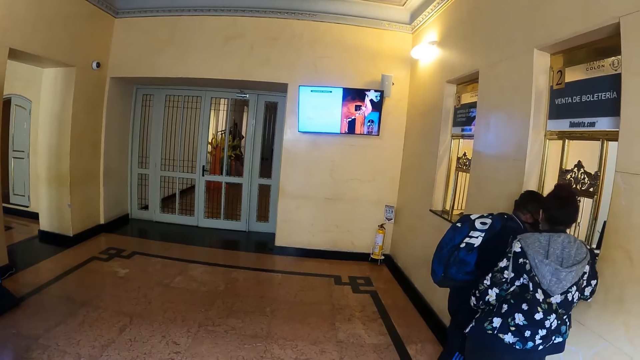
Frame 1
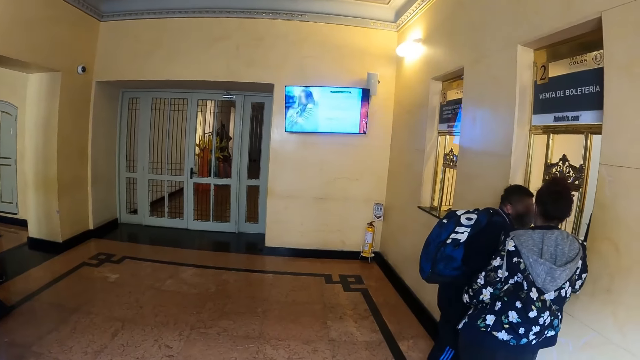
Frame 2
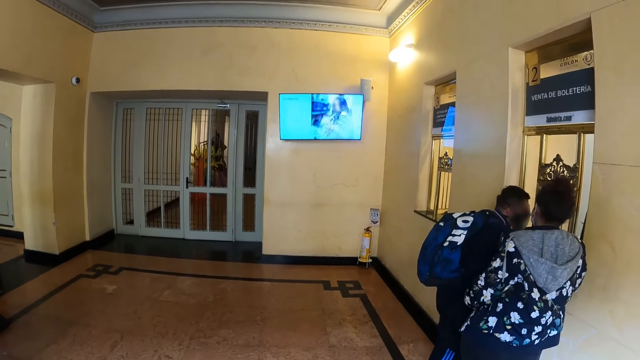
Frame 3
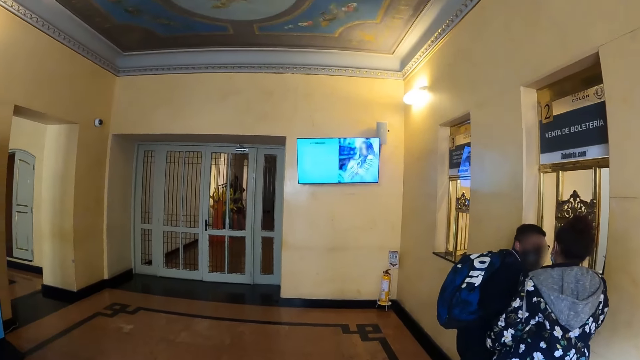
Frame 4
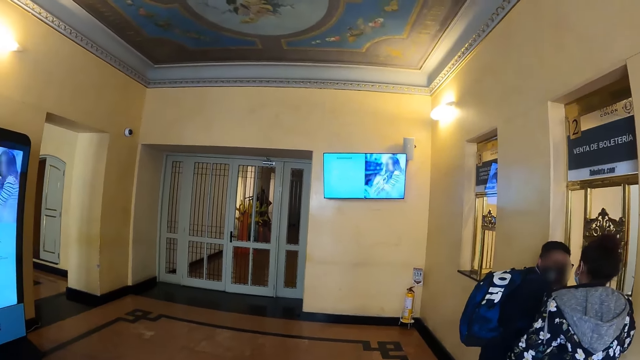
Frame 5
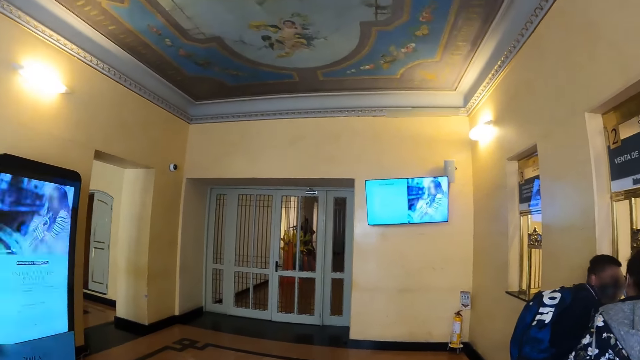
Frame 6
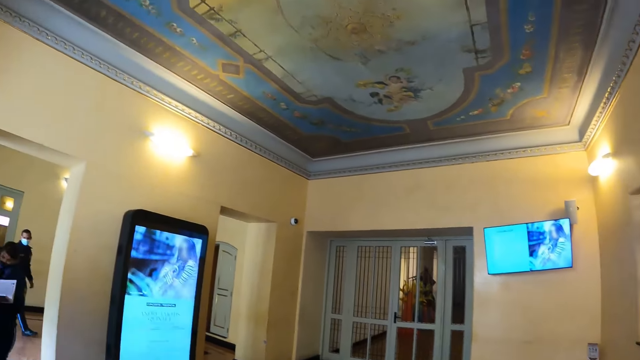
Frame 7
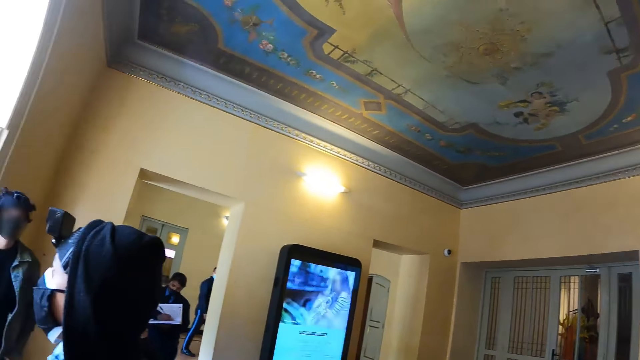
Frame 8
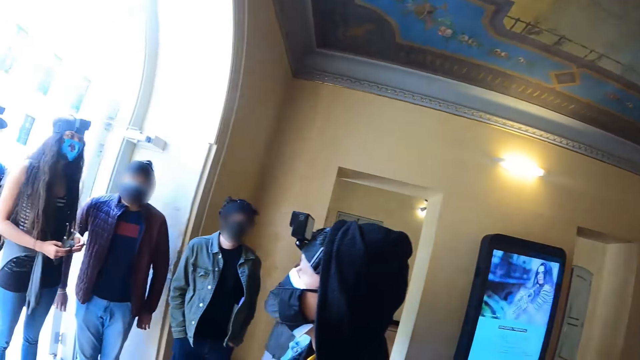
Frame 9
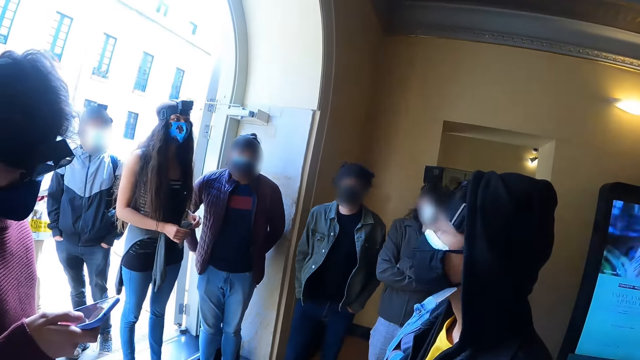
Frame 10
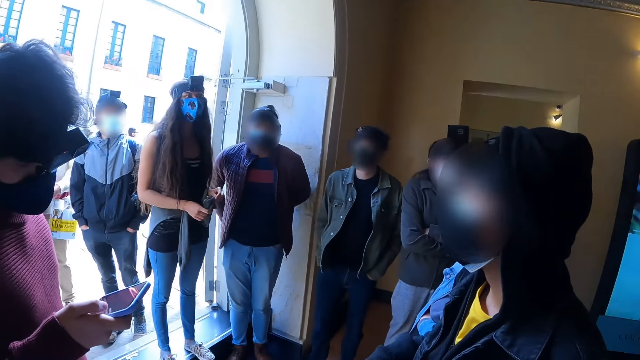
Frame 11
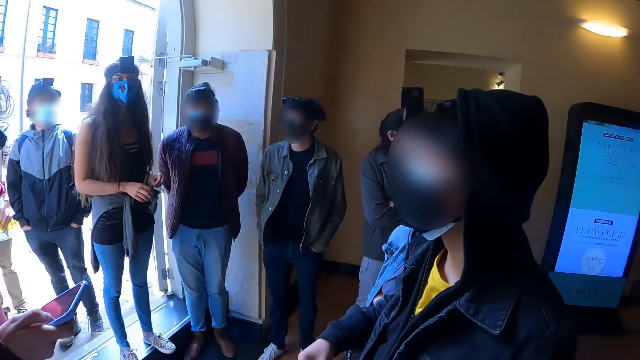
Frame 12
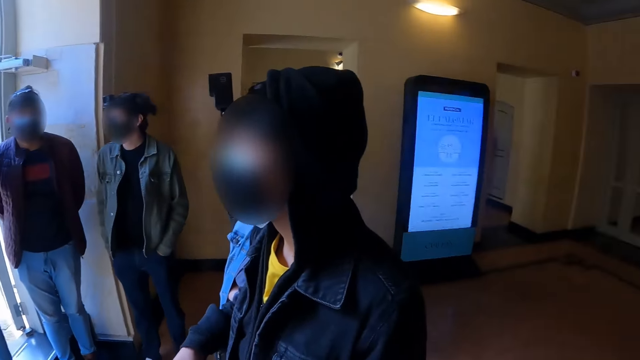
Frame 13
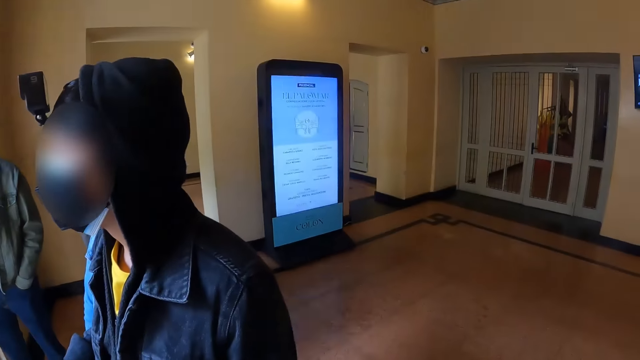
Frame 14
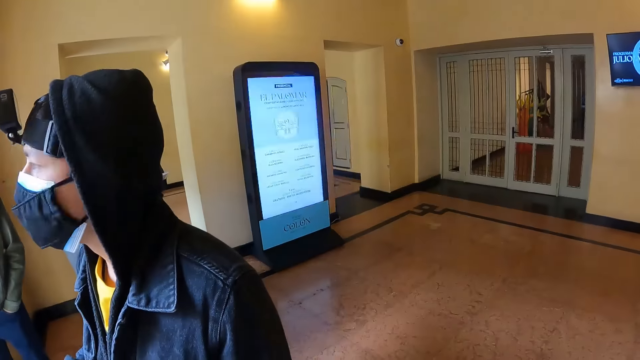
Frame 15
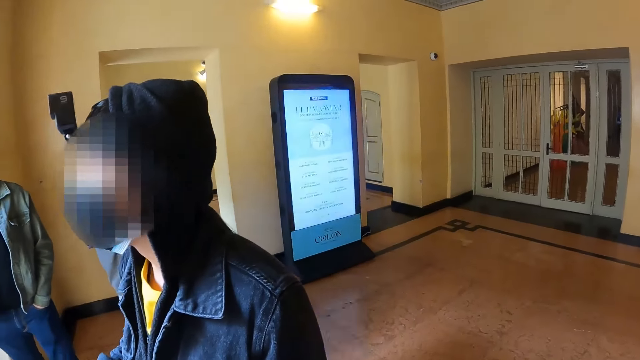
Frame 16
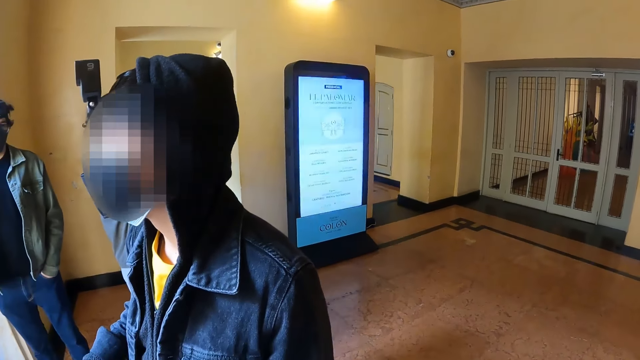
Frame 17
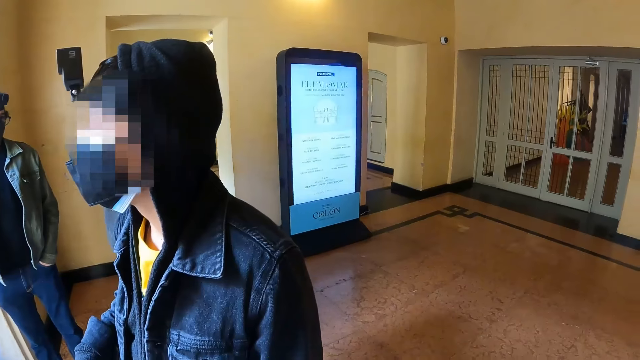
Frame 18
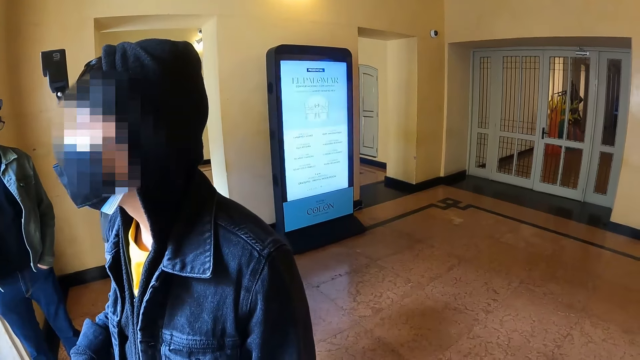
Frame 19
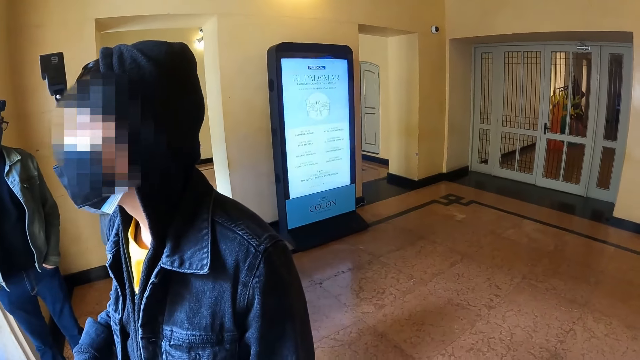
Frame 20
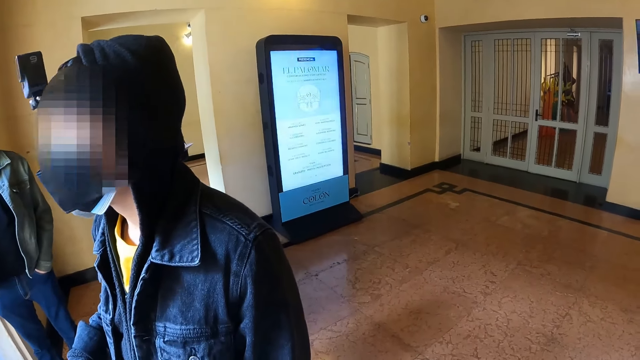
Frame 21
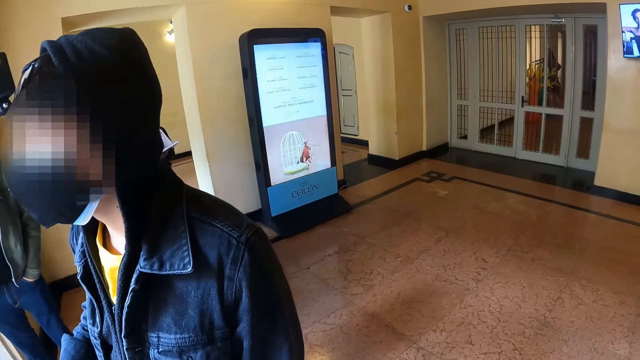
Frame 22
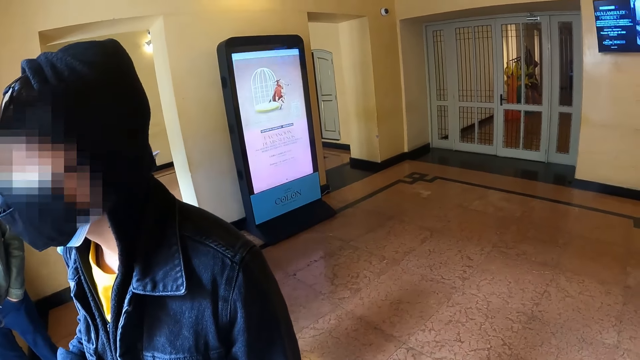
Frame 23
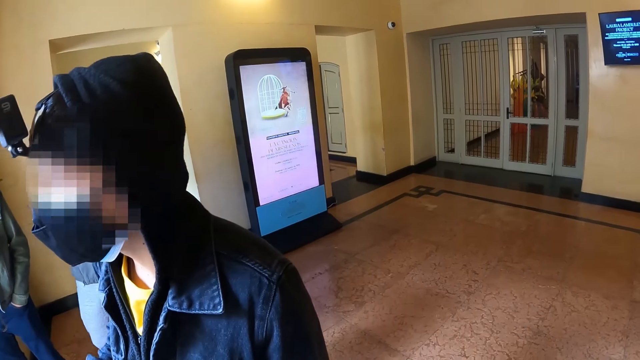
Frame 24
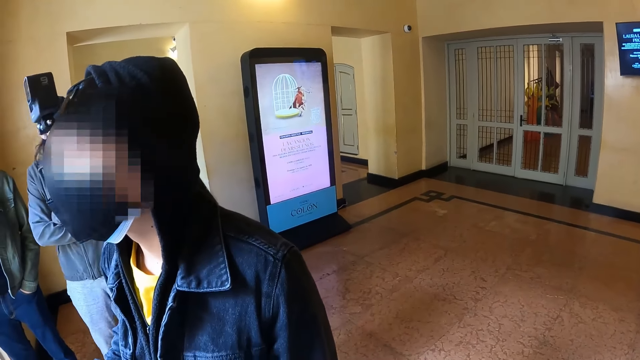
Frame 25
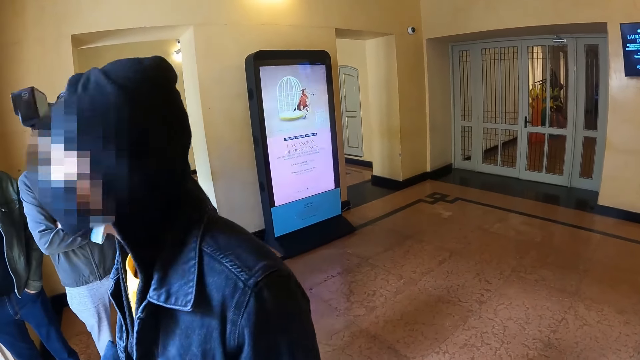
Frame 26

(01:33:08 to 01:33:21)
The camera wearer looks at a man.

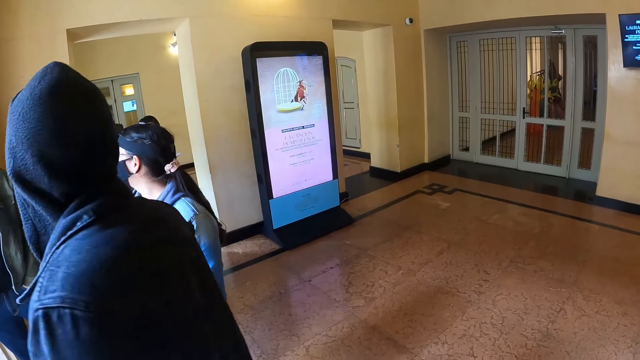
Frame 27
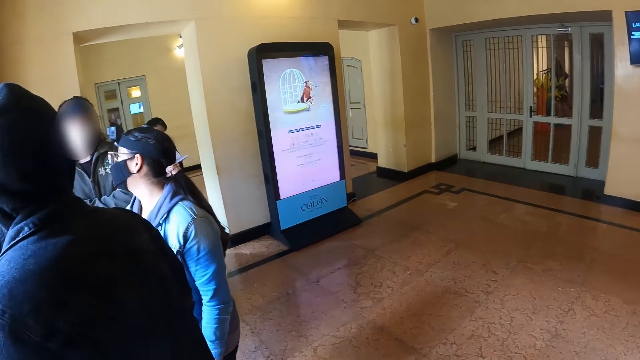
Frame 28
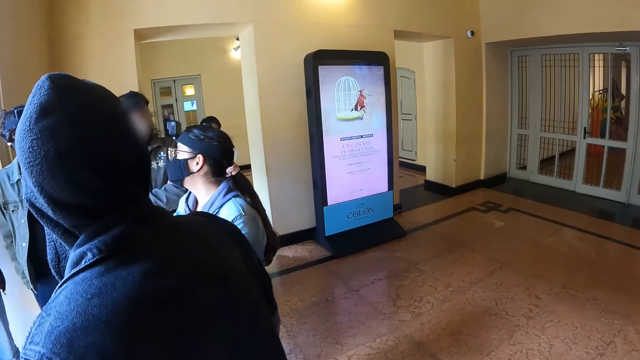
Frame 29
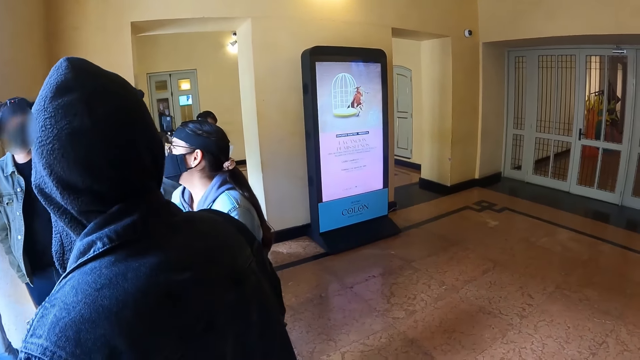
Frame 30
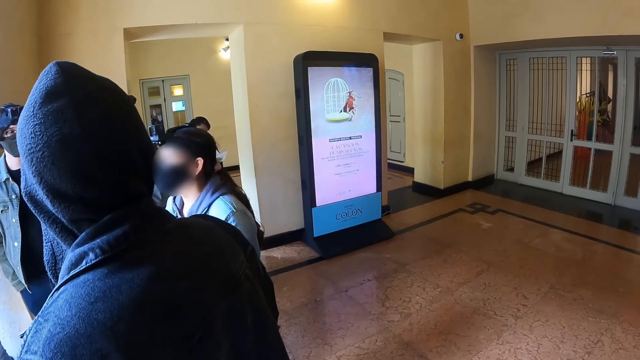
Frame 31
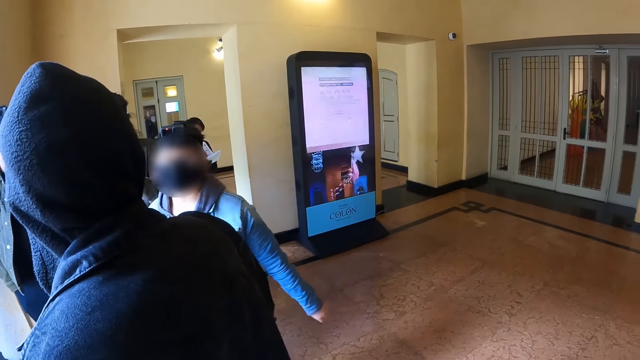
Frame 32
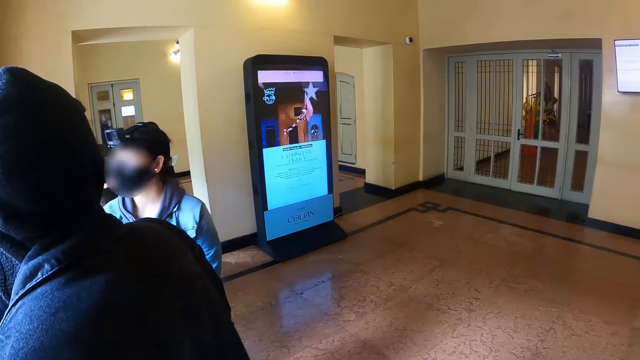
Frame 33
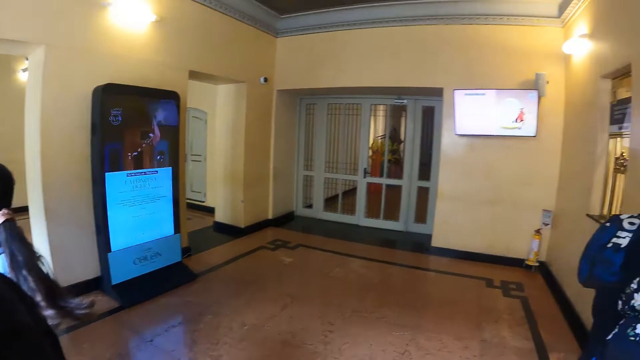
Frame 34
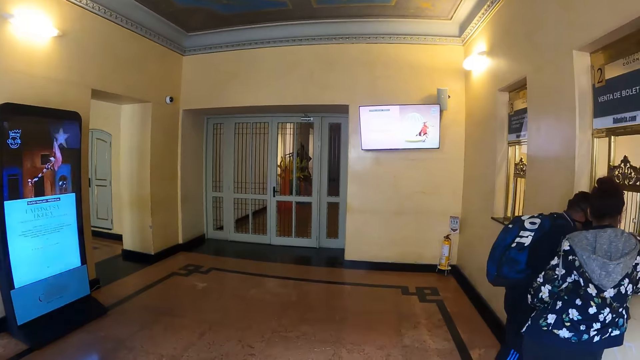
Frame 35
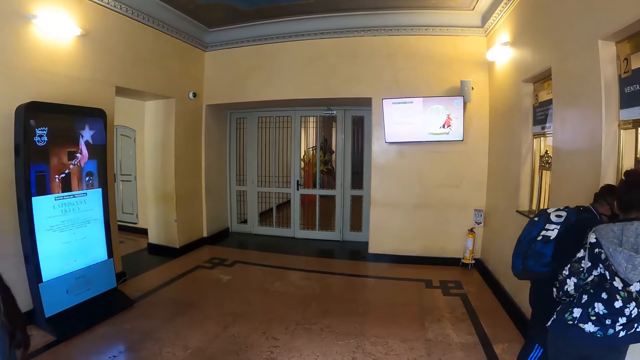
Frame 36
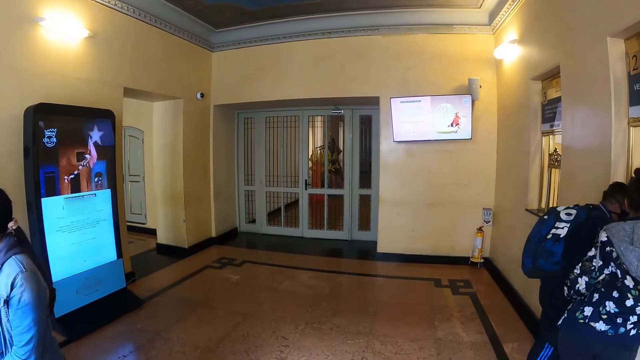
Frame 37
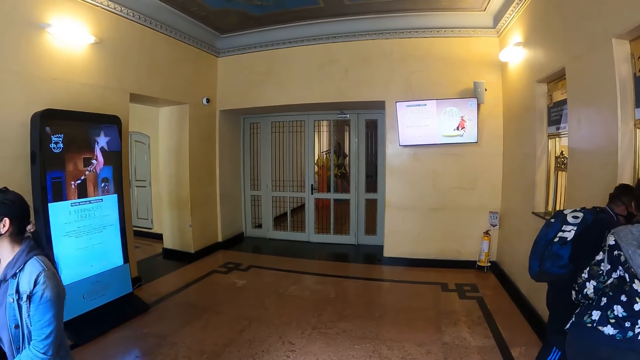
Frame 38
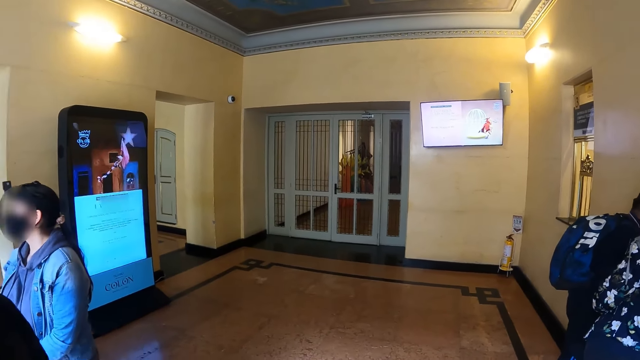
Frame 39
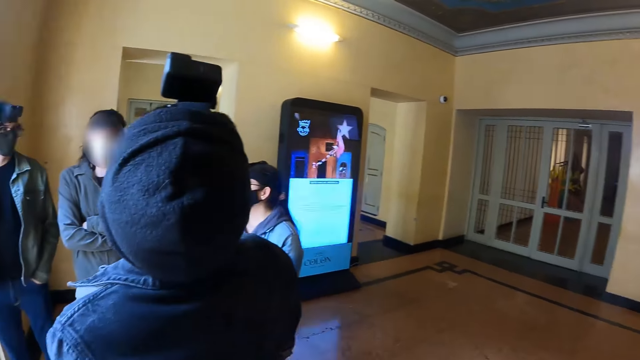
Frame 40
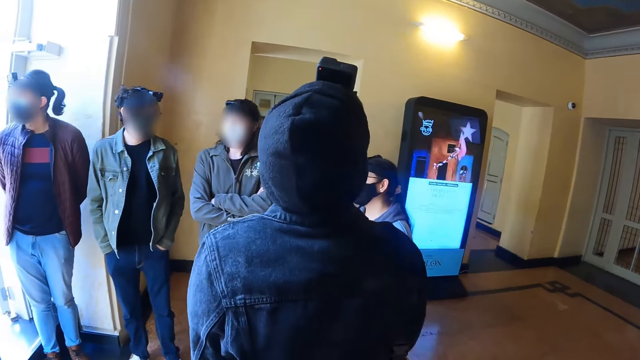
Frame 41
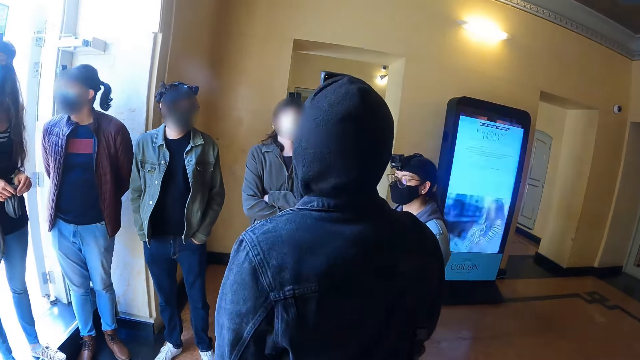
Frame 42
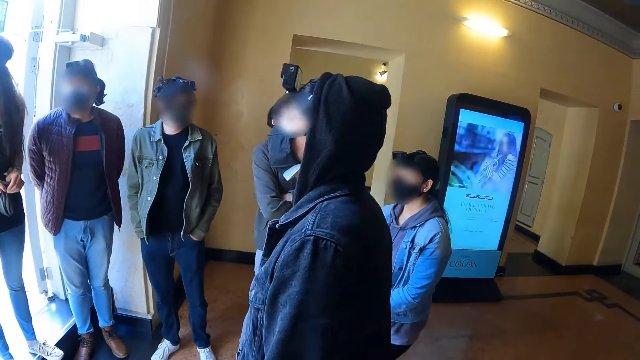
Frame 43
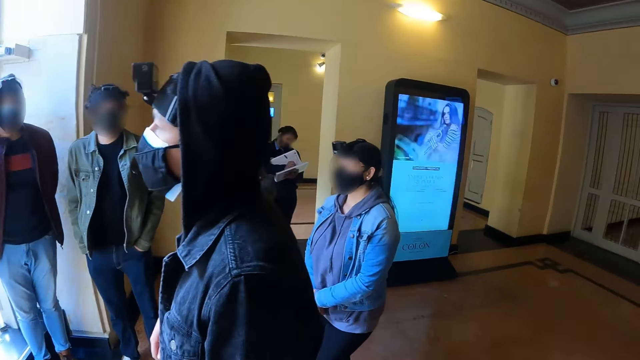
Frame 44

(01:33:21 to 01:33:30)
The camera wearer looks around the building area.
